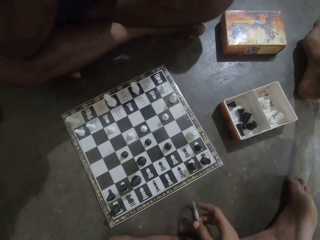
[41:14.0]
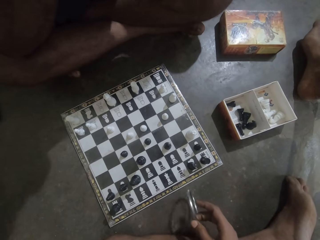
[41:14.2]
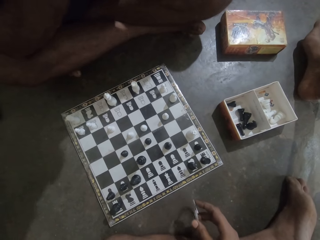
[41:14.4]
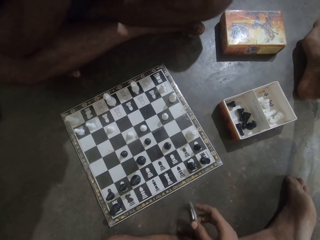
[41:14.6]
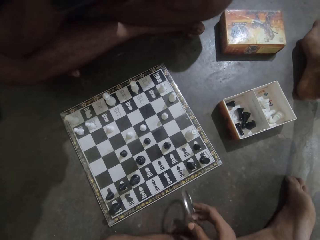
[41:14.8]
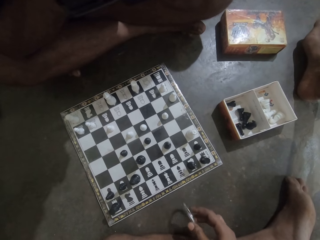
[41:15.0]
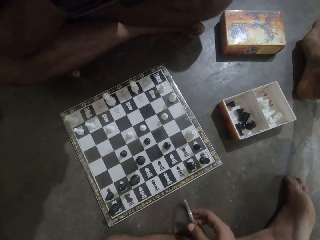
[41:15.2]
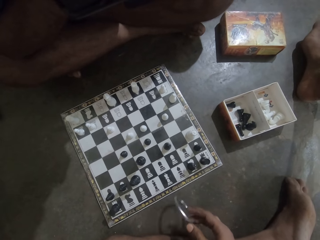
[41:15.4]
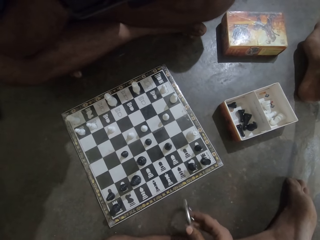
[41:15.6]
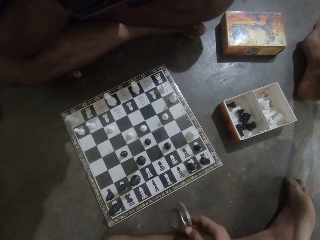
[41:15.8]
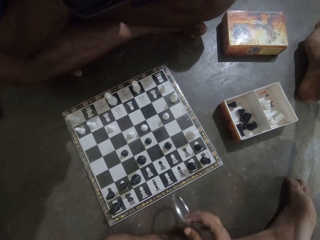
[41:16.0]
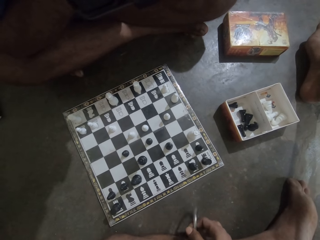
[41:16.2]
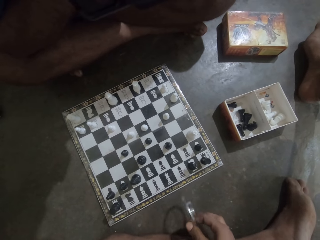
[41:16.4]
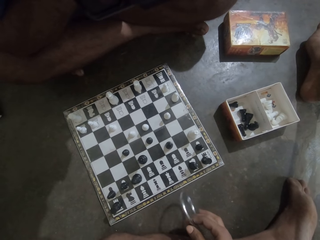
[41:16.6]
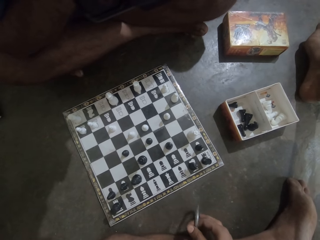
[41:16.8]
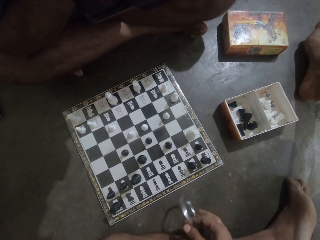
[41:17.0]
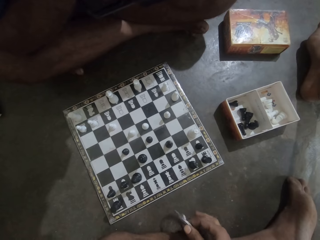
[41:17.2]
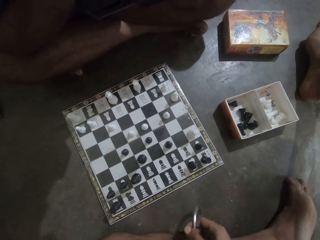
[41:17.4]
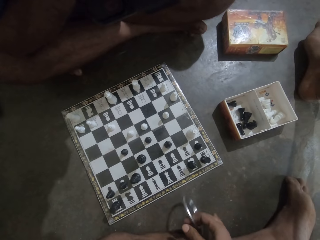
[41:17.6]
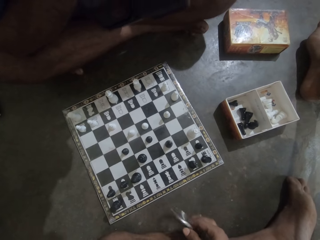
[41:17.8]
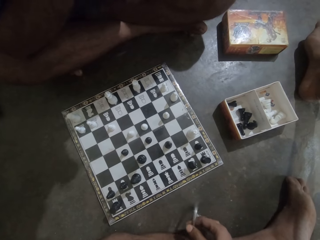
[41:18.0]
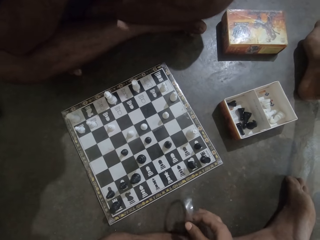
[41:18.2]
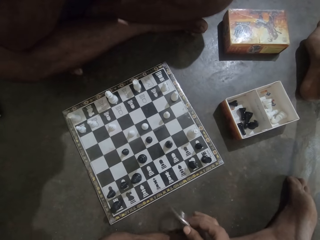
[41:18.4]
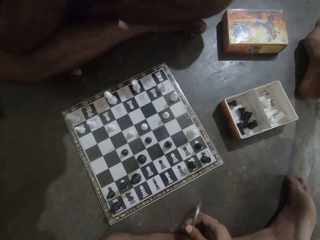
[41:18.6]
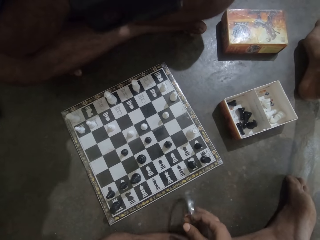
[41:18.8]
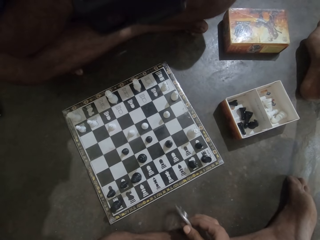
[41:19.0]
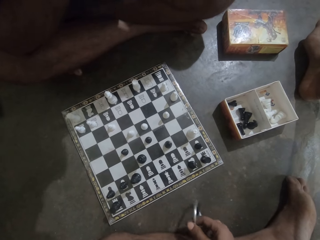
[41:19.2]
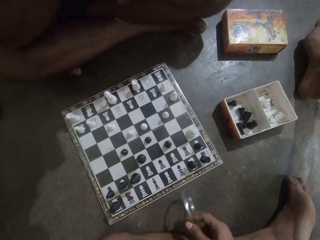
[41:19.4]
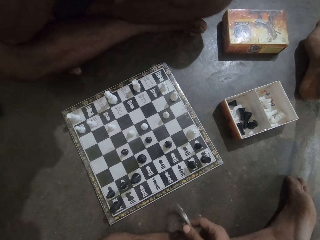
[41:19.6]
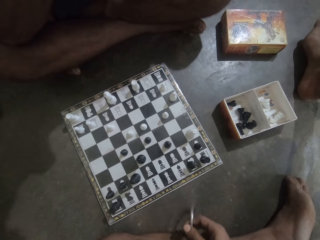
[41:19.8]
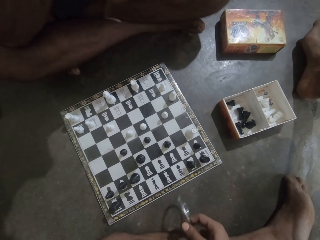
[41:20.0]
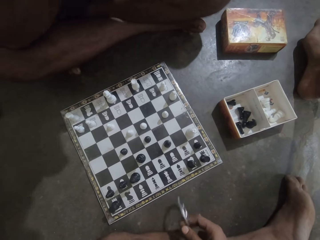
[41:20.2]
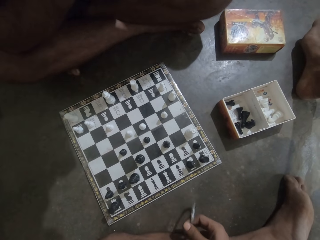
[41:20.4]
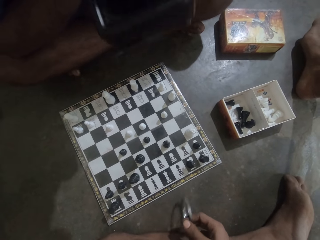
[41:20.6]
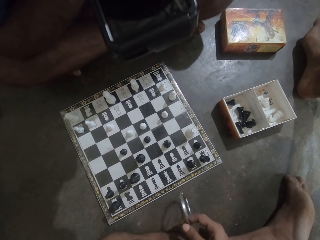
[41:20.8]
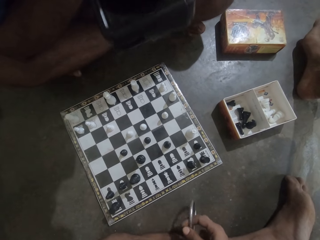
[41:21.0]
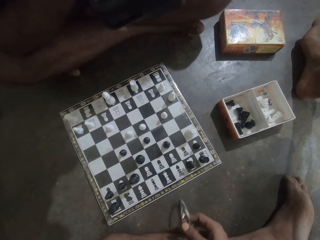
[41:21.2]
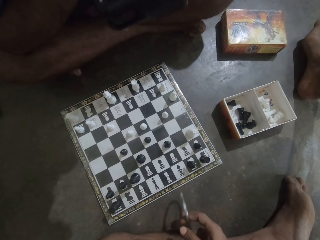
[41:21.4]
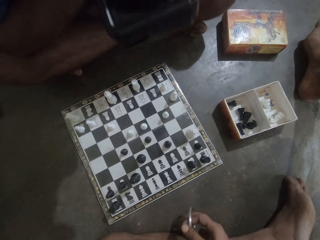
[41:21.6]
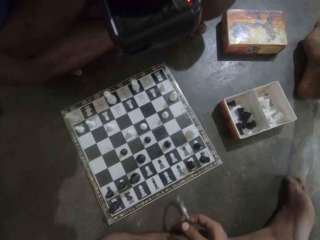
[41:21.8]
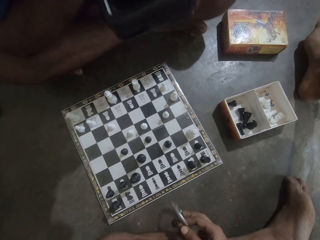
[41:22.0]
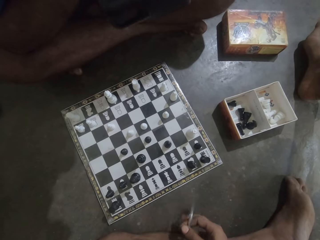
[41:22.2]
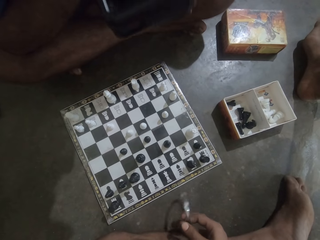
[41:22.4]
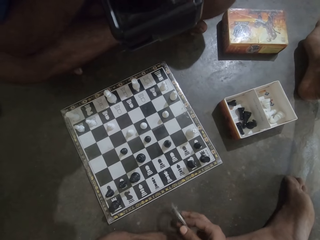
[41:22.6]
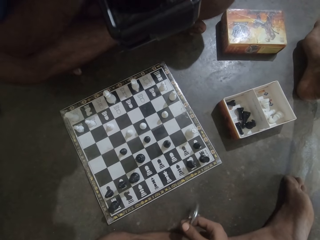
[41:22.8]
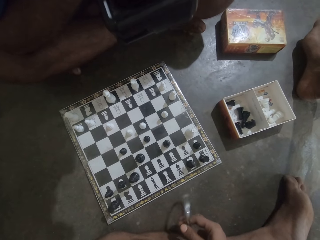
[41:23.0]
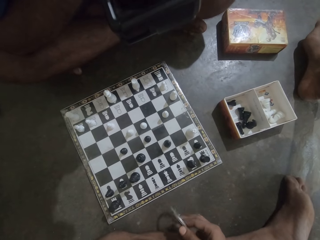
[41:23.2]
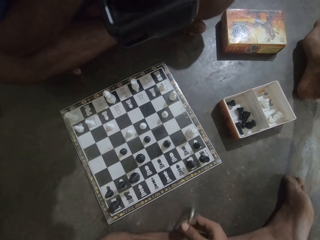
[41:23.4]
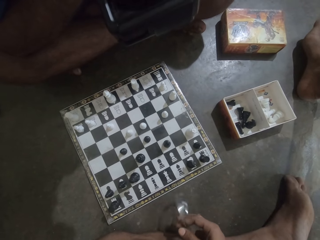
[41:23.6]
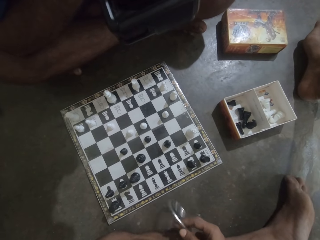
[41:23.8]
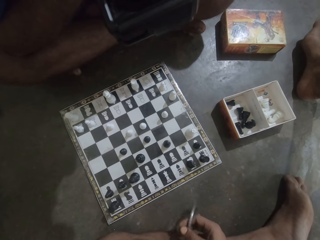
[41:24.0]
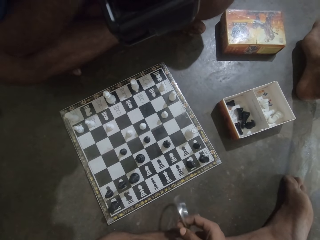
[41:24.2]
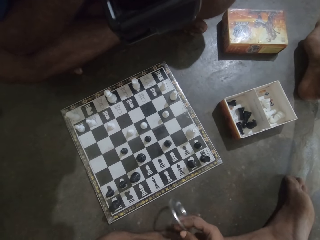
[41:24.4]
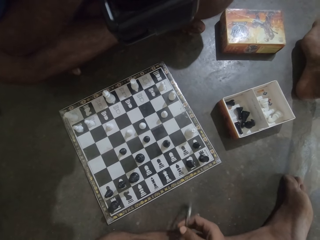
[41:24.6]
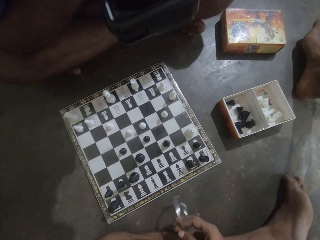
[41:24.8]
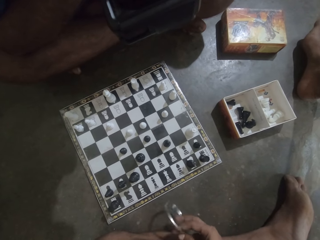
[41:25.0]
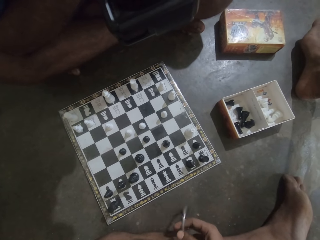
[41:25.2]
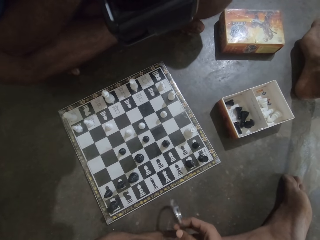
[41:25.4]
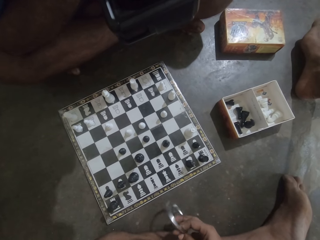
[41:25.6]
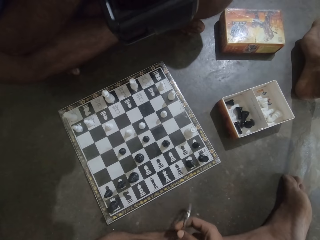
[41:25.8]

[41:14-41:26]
A man looks at the chess board.

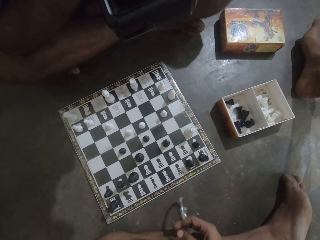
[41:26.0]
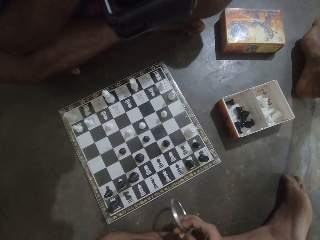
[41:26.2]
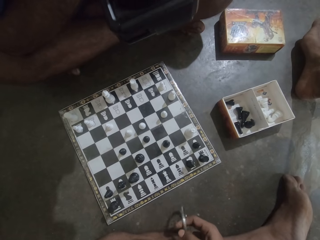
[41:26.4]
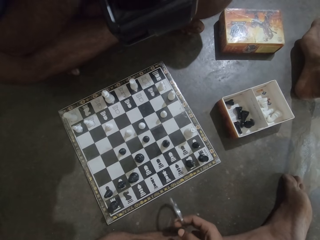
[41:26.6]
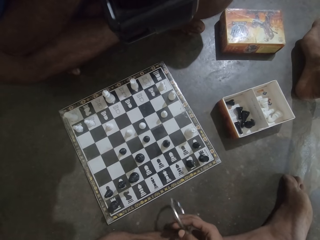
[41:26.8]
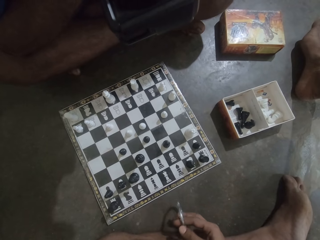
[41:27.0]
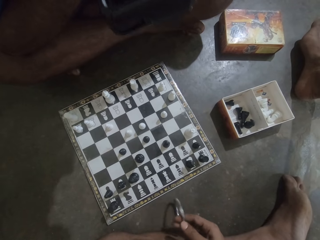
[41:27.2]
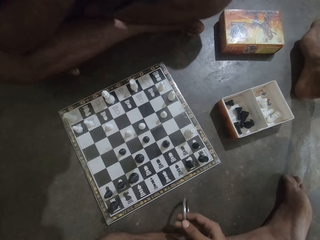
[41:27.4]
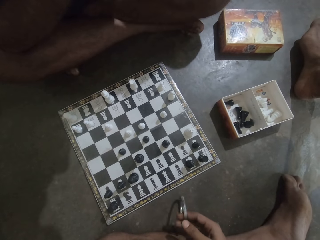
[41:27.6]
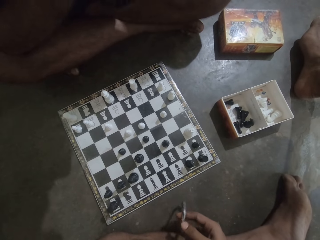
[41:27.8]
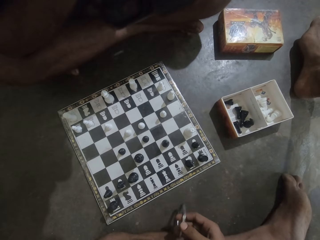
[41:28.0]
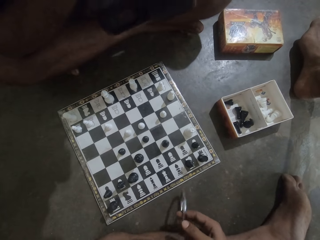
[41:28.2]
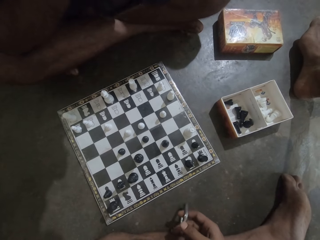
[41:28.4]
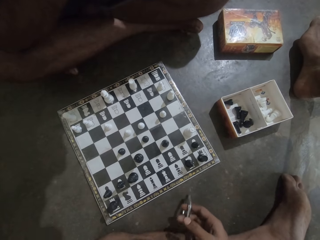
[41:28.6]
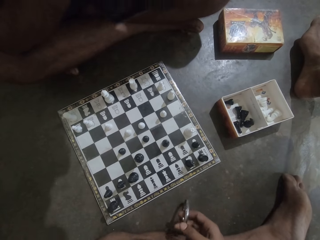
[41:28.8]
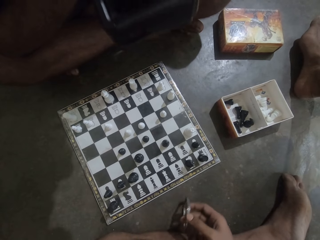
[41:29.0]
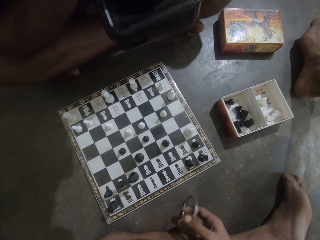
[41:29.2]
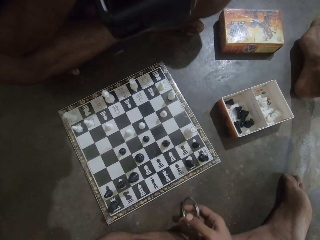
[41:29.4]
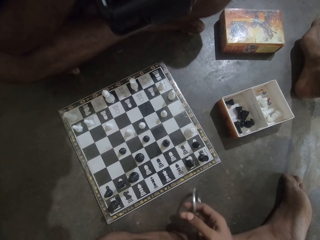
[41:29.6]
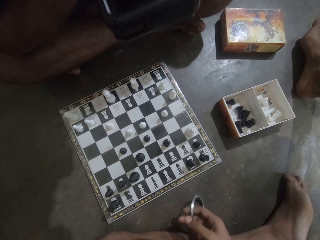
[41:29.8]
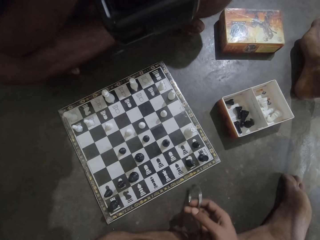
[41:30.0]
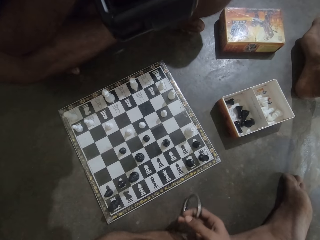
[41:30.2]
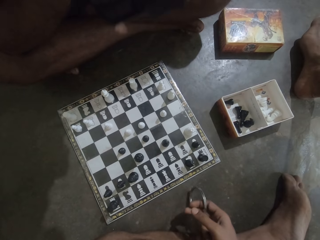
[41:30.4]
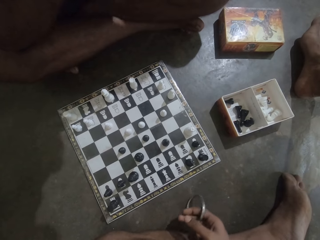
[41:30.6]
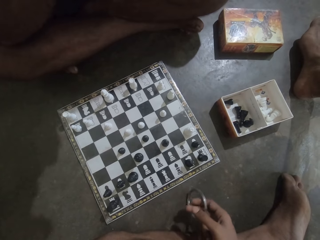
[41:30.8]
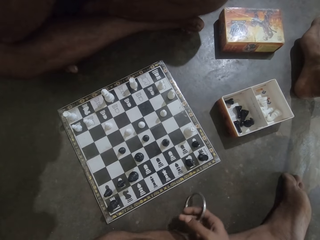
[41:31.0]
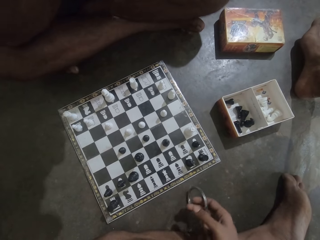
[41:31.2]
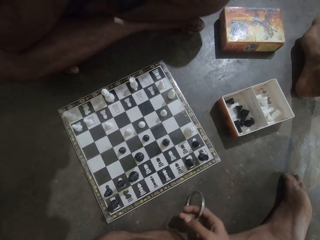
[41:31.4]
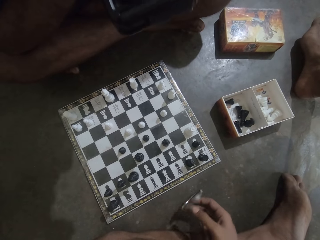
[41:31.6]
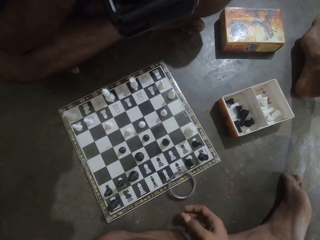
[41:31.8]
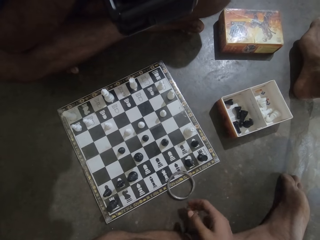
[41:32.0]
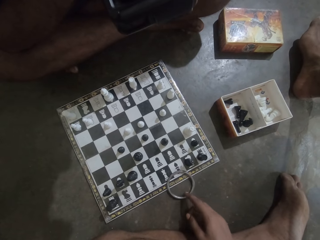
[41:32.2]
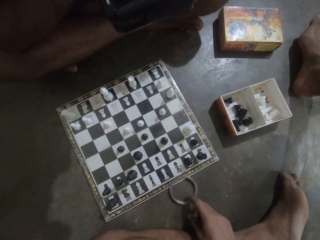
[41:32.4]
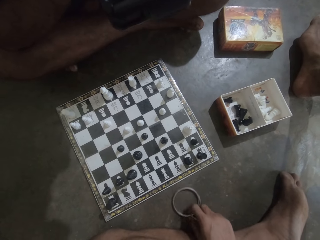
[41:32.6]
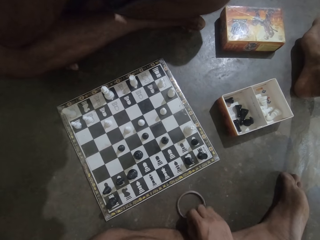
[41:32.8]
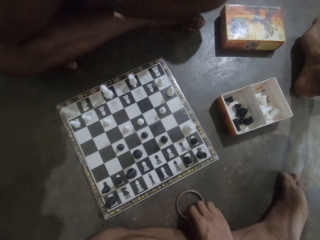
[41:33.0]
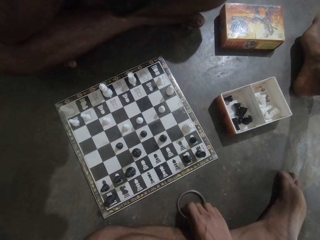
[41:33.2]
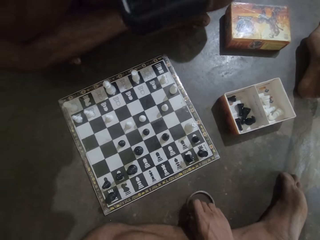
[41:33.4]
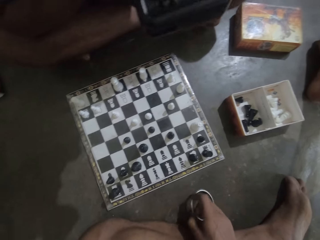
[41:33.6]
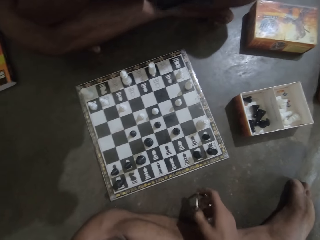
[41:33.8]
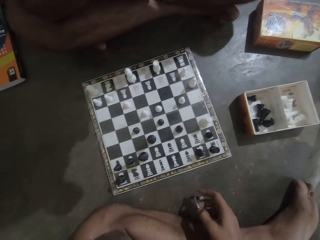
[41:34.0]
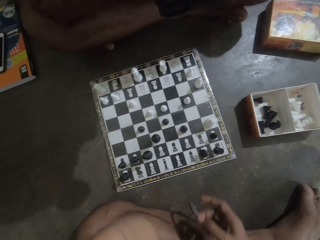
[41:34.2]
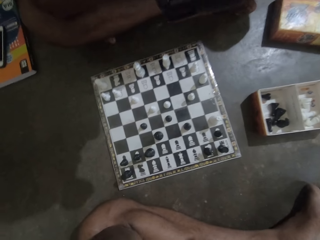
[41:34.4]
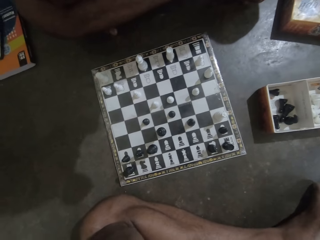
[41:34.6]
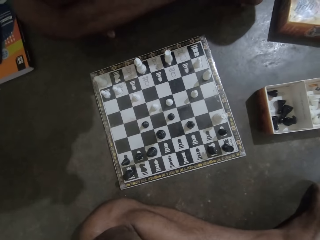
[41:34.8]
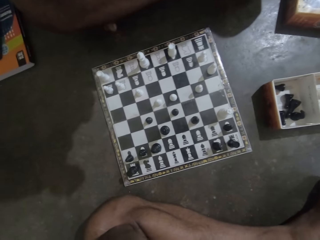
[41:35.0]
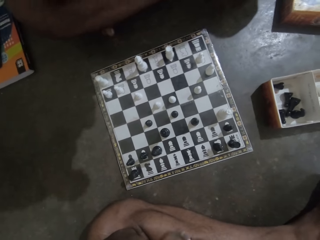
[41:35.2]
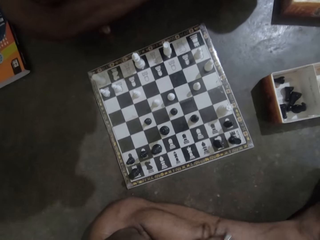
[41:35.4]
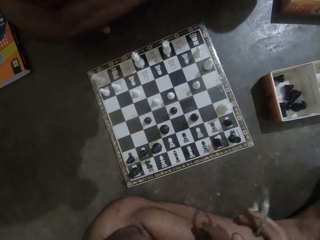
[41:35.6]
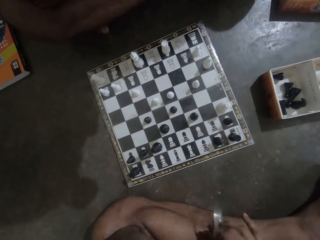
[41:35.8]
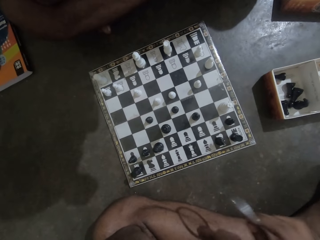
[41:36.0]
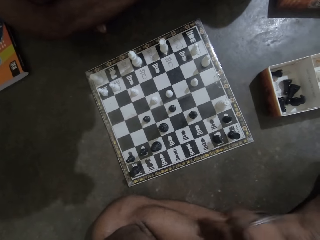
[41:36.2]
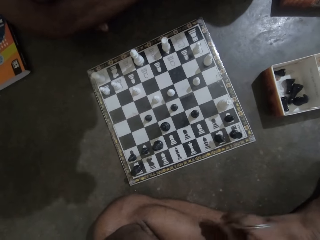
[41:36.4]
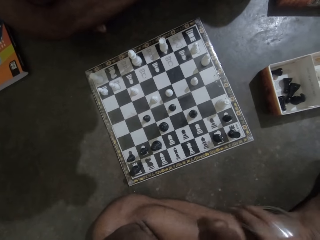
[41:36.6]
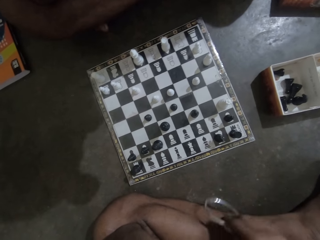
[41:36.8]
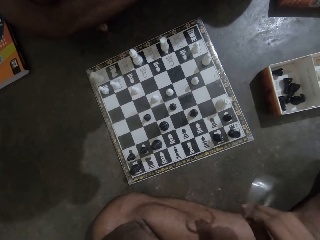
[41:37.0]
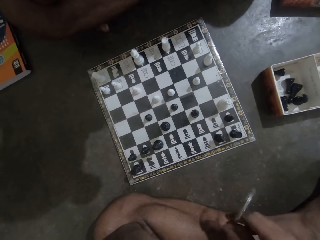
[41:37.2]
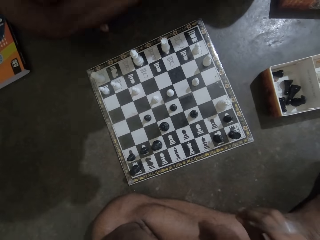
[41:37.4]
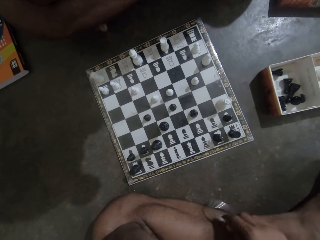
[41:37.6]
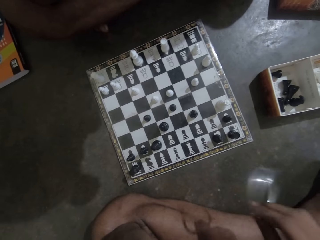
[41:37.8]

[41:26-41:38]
The camera wearer puts down the bracelet. They take the bracelet.
